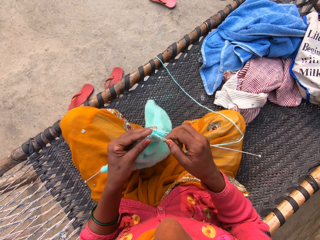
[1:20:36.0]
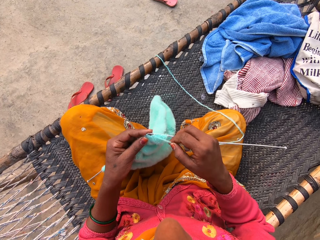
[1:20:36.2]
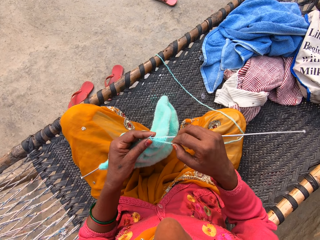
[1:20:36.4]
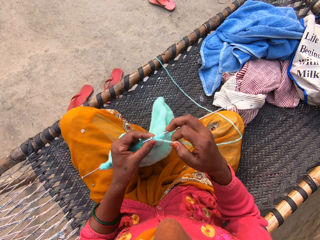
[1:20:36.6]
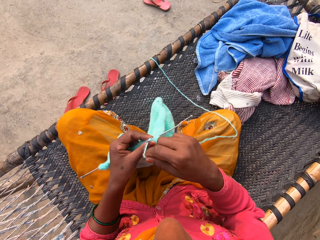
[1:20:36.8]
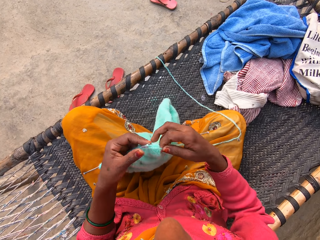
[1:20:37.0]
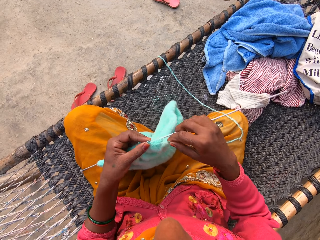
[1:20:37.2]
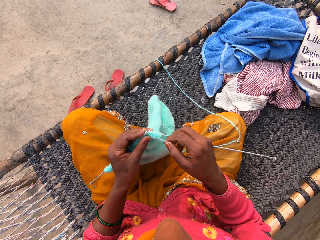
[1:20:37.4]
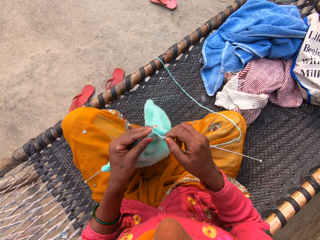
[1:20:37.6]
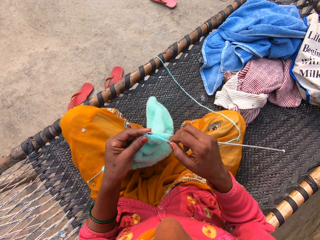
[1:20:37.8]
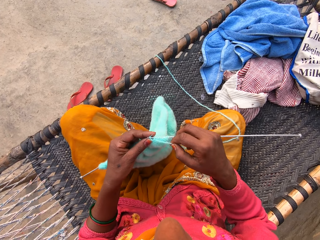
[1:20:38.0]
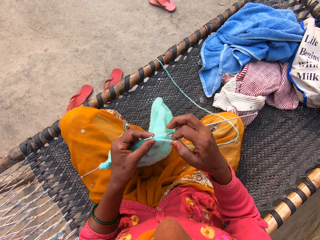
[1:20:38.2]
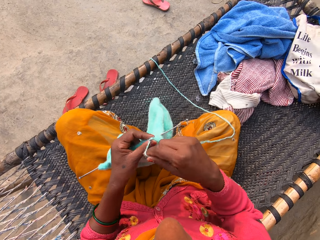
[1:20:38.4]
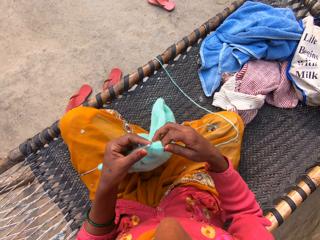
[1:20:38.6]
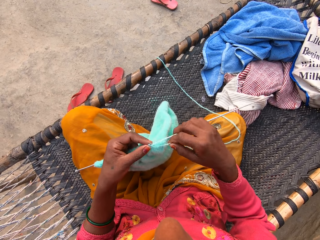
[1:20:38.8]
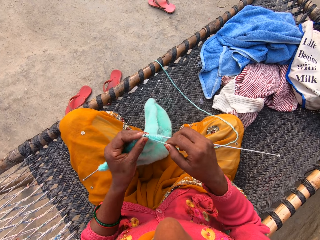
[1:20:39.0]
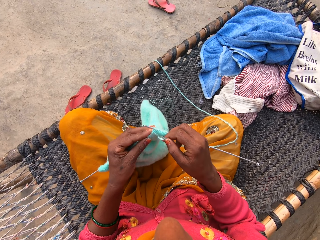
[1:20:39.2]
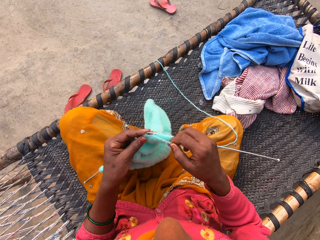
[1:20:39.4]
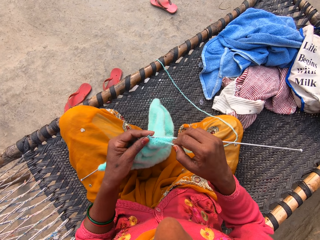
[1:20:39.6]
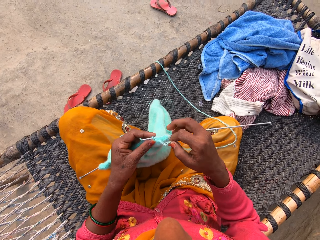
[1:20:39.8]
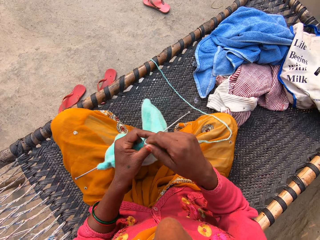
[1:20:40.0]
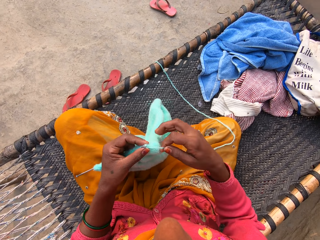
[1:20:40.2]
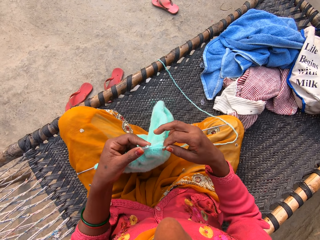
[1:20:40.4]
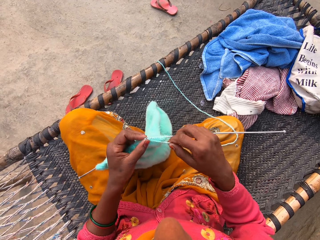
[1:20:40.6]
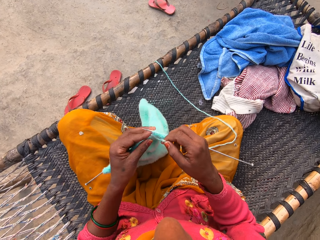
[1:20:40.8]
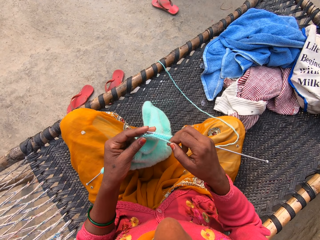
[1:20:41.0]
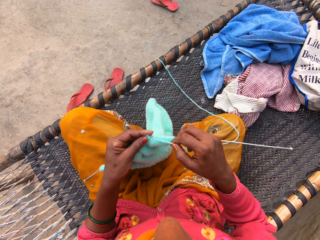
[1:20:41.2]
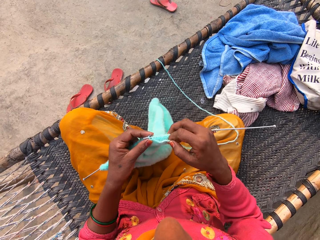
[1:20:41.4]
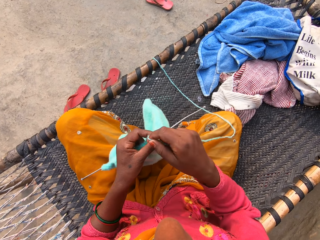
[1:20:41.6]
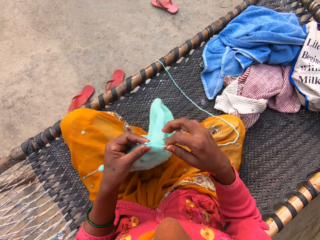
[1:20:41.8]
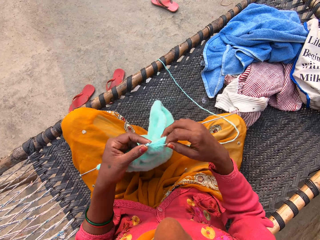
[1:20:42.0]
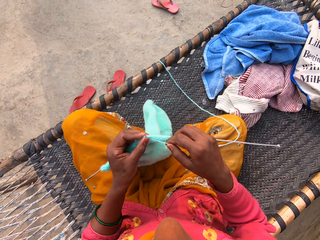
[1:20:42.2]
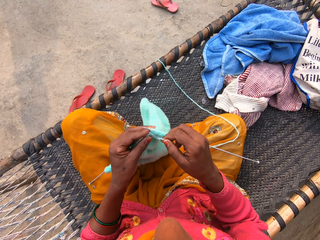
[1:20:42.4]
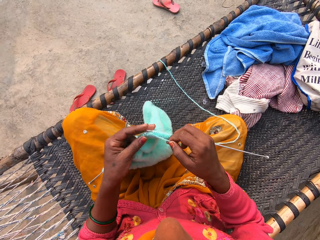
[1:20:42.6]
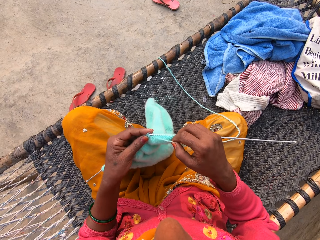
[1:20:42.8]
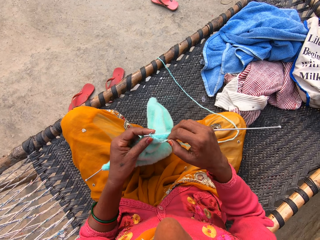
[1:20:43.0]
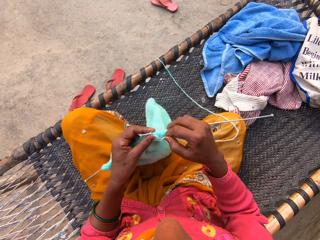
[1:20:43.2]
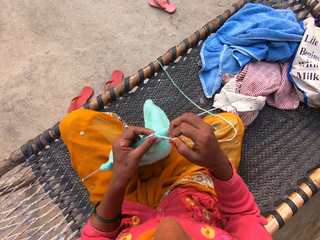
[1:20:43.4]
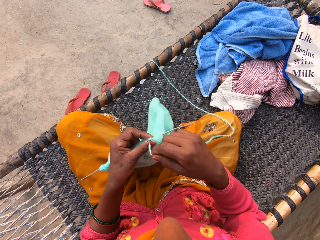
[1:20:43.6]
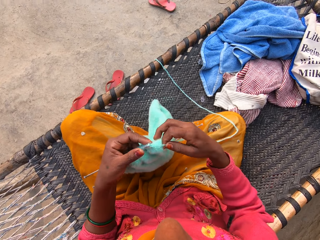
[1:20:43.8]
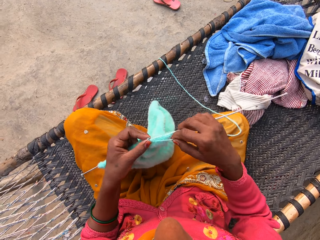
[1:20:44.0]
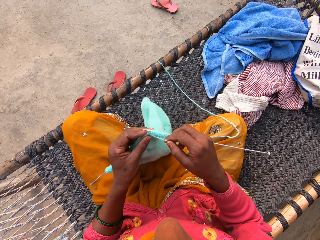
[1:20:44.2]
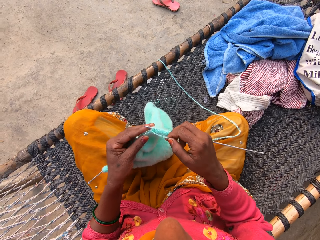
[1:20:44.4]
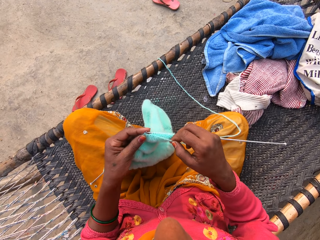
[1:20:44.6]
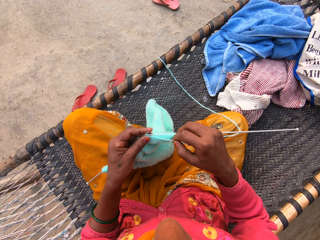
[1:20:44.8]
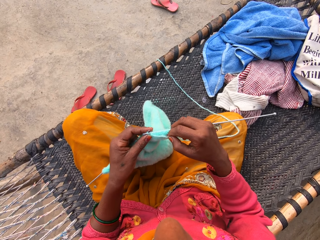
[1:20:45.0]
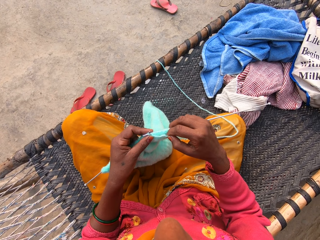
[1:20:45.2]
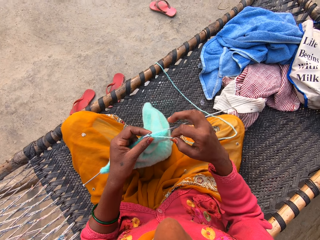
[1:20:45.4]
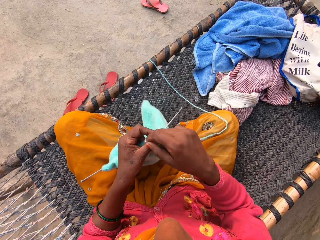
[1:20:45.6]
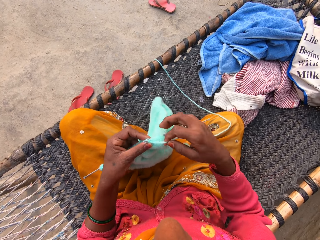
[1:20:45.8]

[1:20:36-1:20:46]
The camera wearer knits a fabric with a knitting needle. They loop a yarn on the knitting needle. They knit the fabric with the knitting needle. They loop the yarn on the knitting needle. They knit the fabric with the knitting needle. They loop the yarn on the knitting needle. They knit the fabric with the knitting needle. They loop the yarn on the knitting needle. They knit the fabric with the knitting needle. They loop the yarn on the knitting needle. They knit the fabric with the knitting needle.

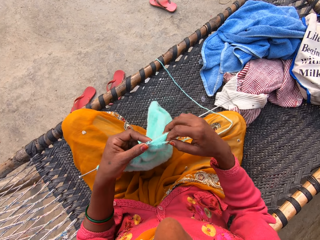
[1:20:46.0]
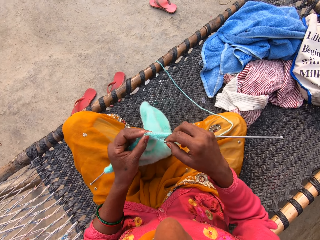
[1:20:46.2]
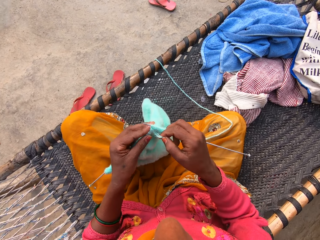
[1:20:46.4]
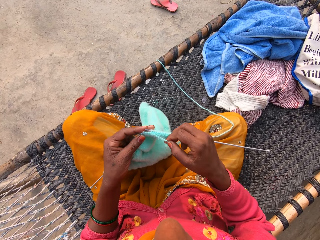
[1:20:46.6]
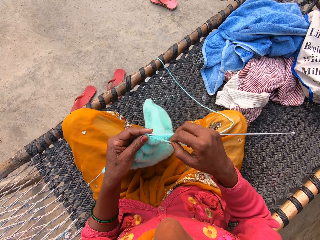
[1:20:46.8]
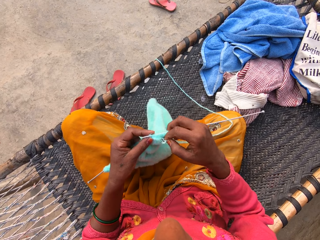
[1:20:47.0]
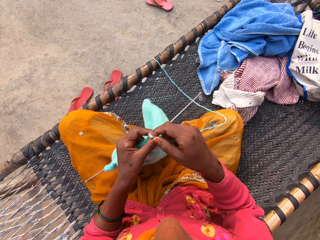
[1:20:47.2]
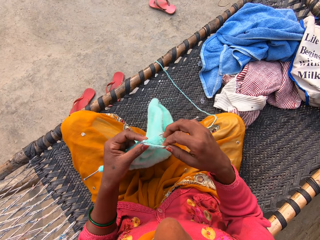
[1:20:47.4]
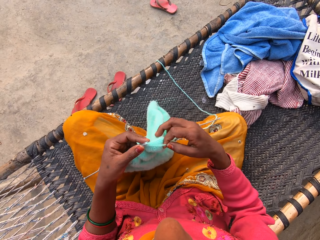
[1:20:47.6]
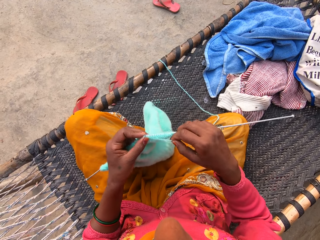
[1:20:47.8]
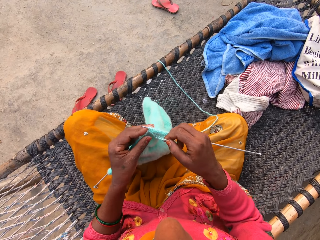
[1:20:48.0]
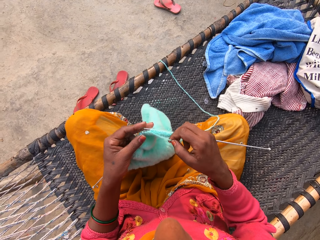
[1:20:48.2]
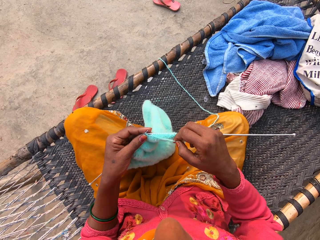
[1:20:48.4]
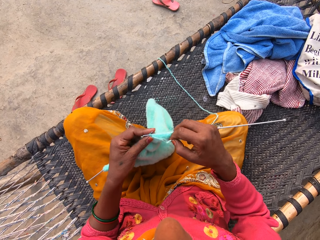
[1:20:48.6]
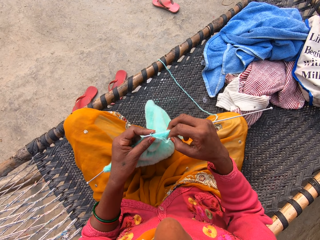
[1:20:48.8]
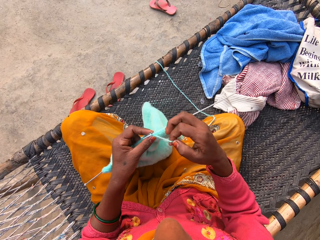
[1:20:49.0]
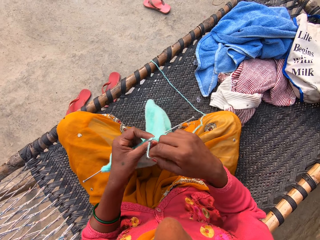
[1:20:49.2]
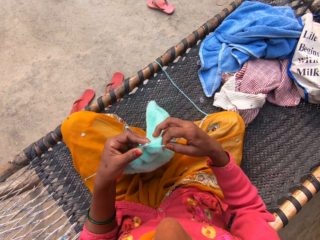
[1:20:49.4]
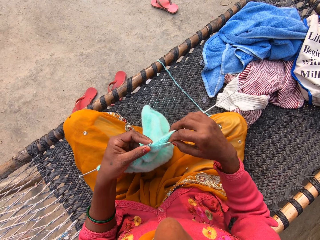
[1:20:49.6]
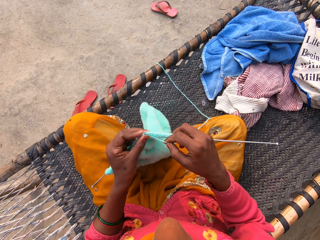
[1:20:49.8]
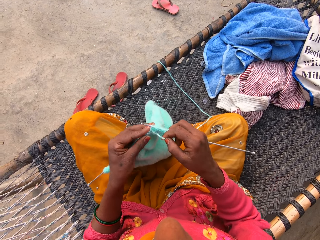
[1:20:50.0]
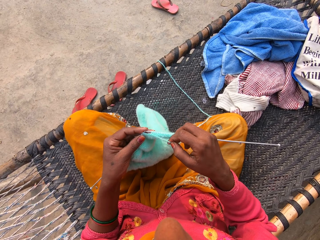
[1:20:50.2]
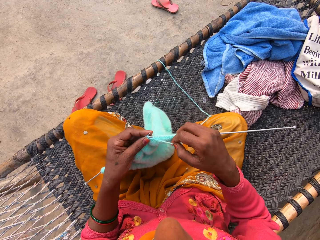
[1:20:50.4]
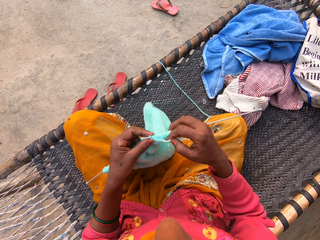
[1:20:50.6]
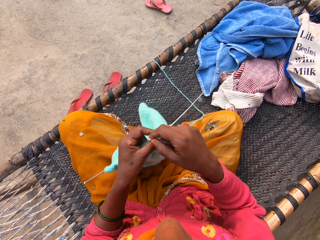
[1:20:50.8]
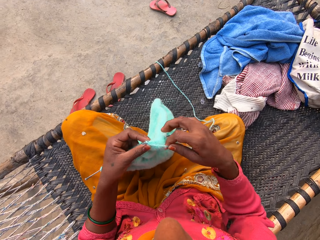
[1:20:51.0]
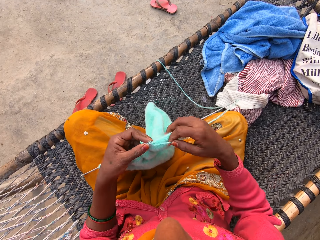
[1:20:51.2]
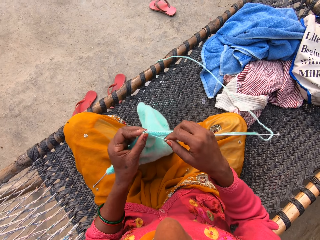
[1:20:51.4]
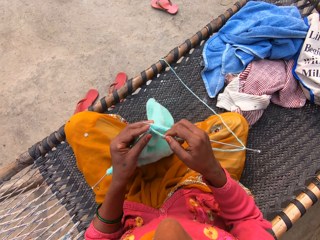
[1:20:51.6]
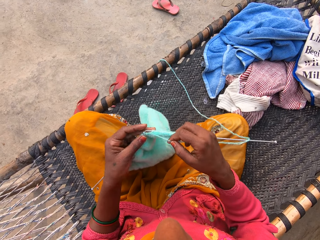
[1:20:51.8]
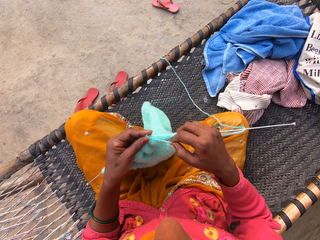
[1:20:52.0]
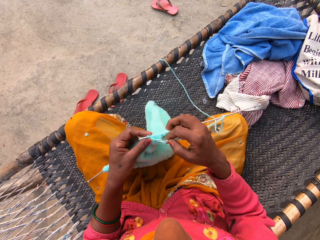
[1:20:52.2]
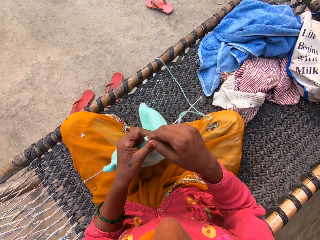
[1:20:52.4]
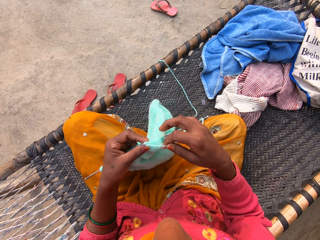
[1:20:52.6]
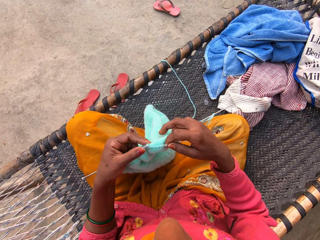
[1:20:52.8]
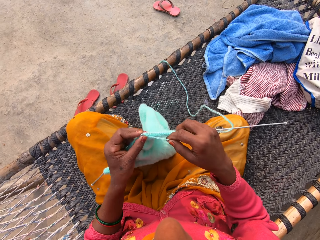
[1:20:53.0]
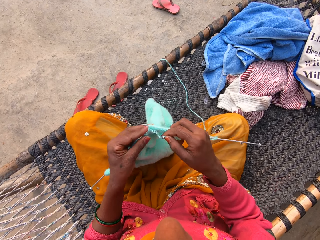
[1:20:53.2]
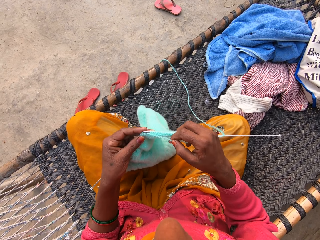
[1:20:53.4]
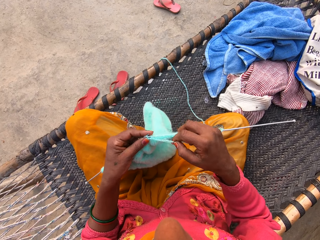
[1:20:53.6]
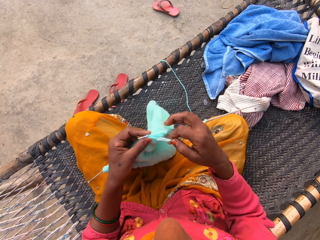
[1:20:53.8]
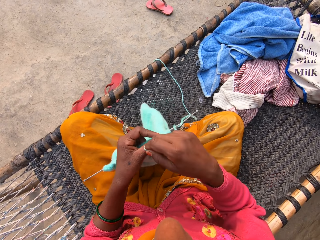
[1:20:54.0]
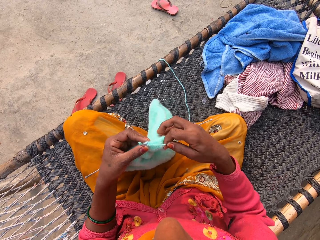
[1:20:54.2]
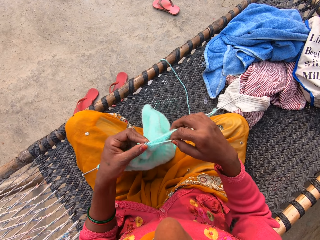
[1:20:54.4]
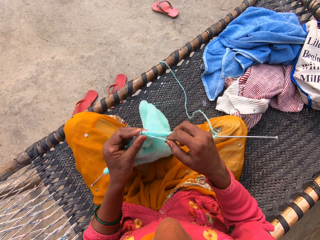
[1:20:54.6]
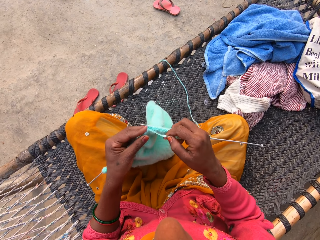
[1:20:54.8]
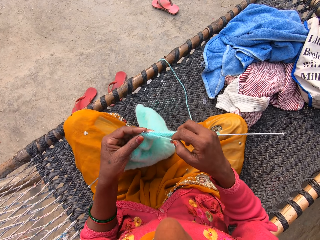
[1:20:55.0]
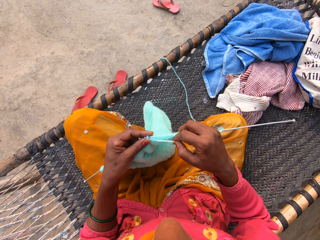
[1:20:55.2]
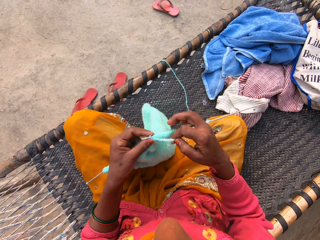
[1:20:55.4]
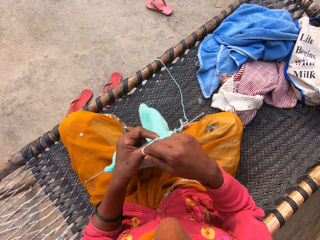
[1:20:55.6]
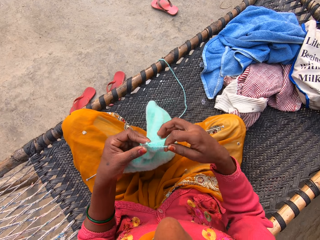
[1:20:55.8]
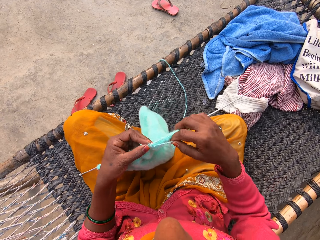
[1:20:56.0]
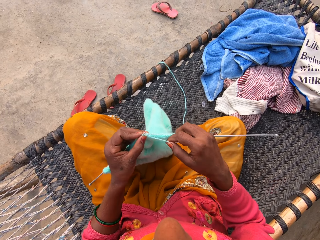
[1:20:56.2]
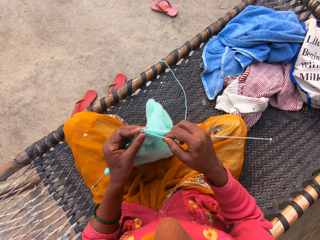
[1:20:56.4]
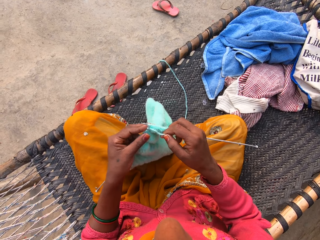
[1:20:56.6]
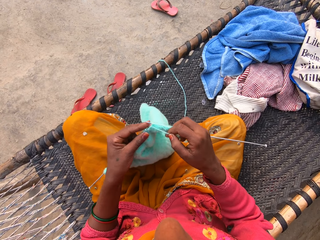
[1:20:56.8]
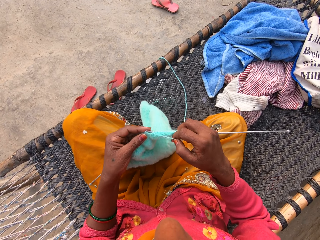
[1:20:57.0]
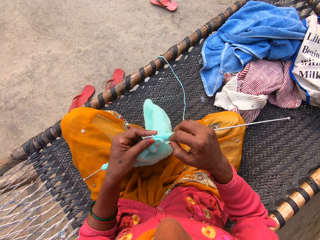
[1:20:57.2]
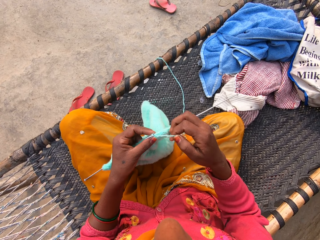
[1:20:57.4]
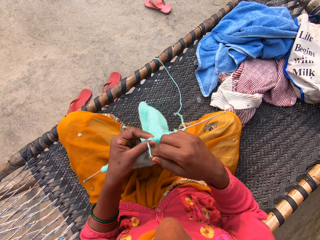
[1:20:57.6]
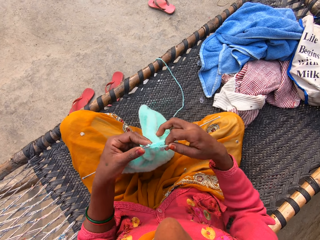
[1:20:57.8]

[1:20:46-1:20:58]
The camera wearer loops a yarn on the knitting needle. They knit a fabric with the knitting needle. They loop the yarn on the knitting needle and knit the fabric with the knitting needle. They loop the yarn on the knitting needle and knit the fabric with the knitting needle. They loop the yarn on the knitting needle and knit the fabric with the knitting needle. They loop the yarn on the knitting needle and knit the fabric with the knitting needle. They loop the yarn on the knitting needle and knit the fabric with the knitting needle. They loop the yarn on the knitting needle and knit the fabric with the knitting needle.
